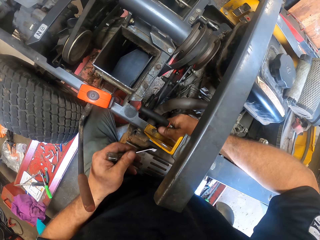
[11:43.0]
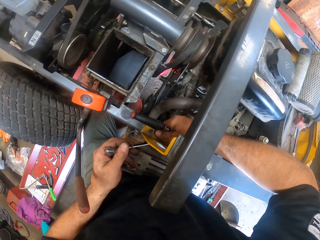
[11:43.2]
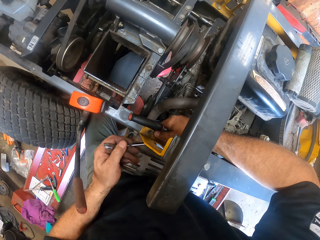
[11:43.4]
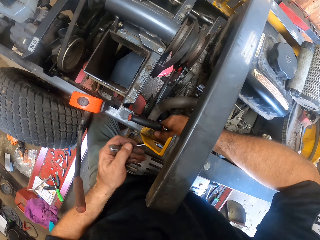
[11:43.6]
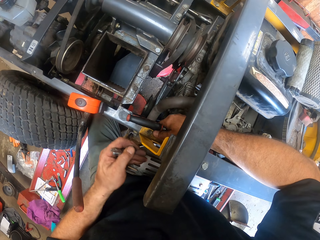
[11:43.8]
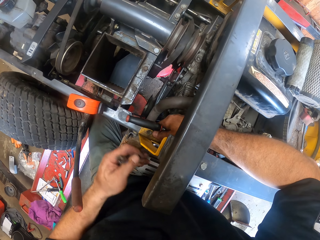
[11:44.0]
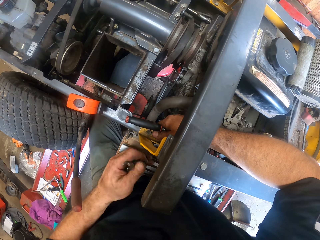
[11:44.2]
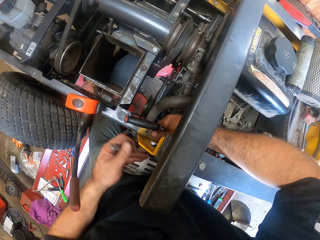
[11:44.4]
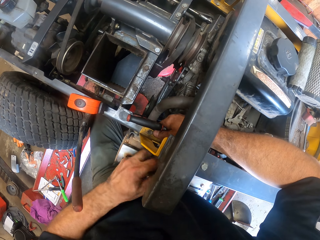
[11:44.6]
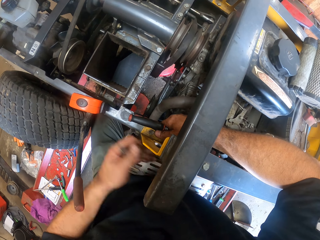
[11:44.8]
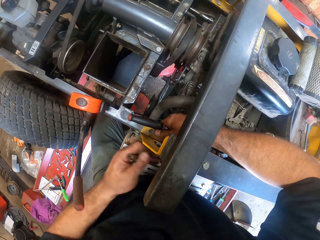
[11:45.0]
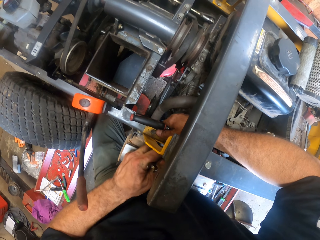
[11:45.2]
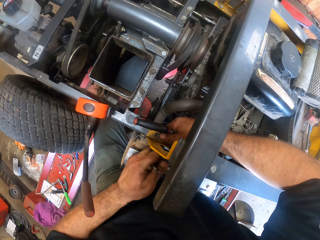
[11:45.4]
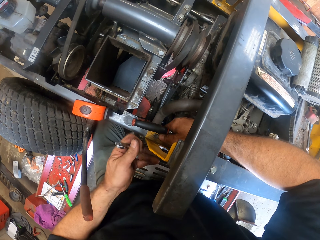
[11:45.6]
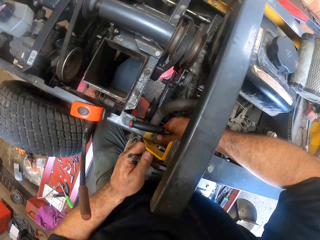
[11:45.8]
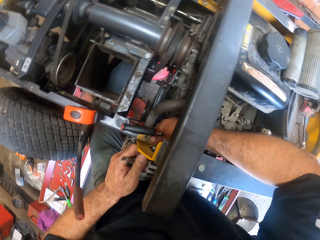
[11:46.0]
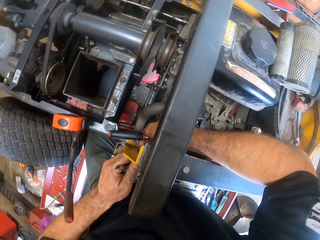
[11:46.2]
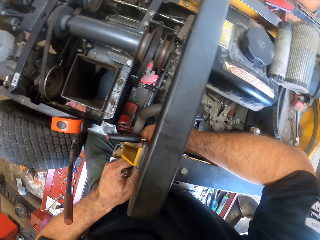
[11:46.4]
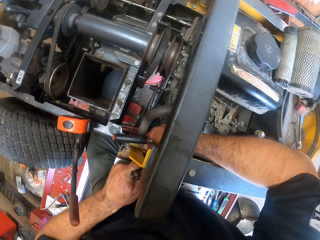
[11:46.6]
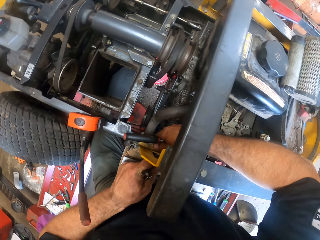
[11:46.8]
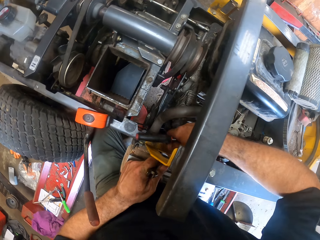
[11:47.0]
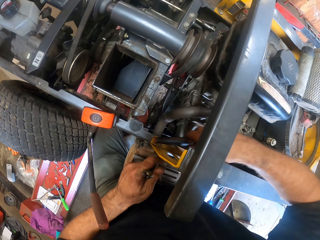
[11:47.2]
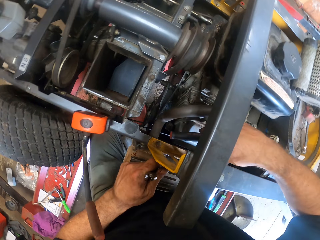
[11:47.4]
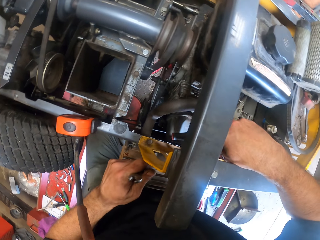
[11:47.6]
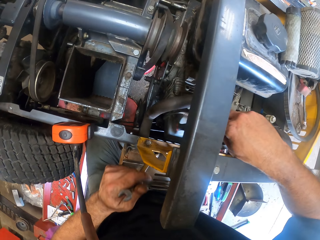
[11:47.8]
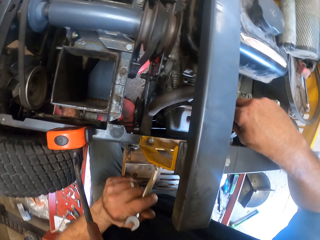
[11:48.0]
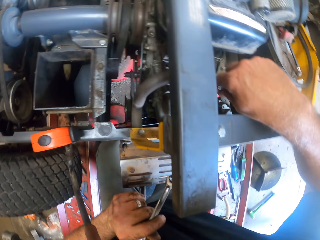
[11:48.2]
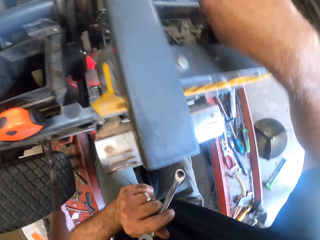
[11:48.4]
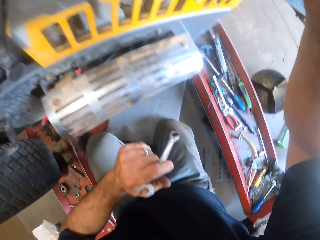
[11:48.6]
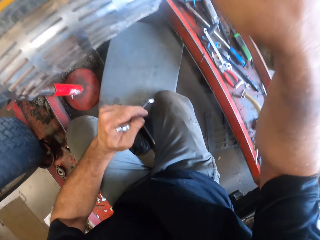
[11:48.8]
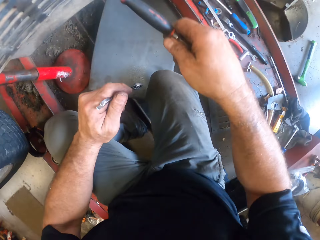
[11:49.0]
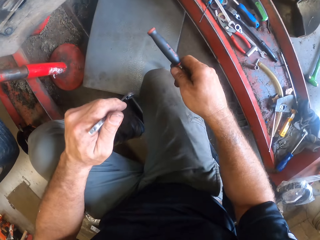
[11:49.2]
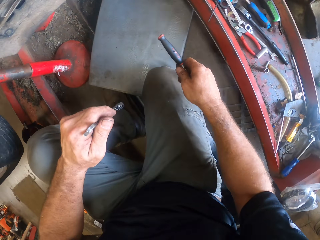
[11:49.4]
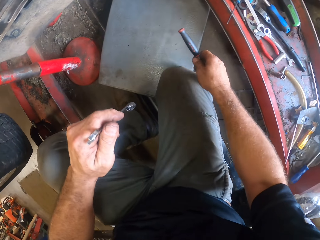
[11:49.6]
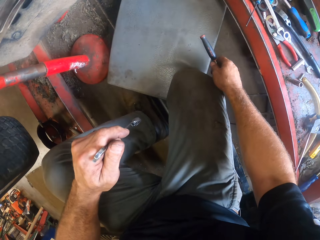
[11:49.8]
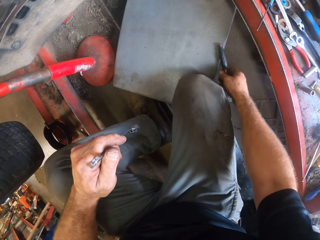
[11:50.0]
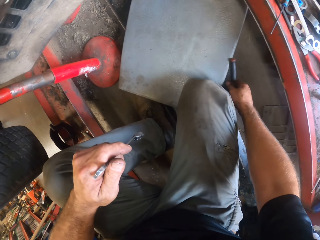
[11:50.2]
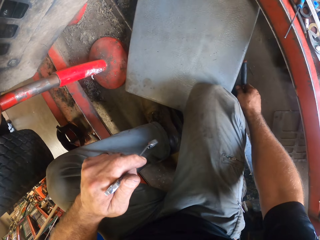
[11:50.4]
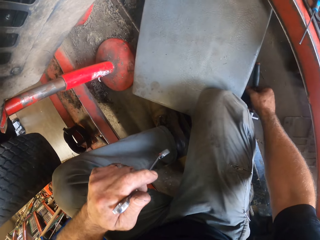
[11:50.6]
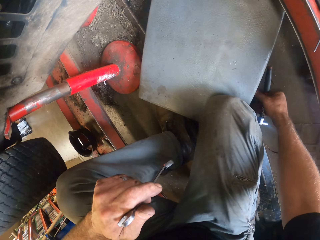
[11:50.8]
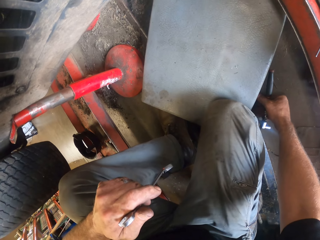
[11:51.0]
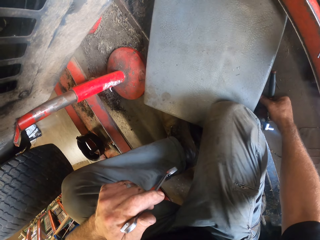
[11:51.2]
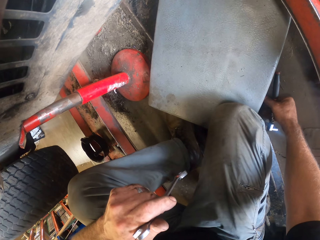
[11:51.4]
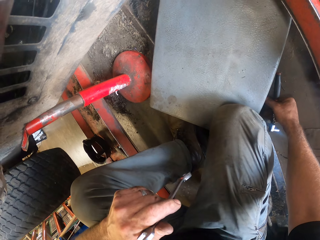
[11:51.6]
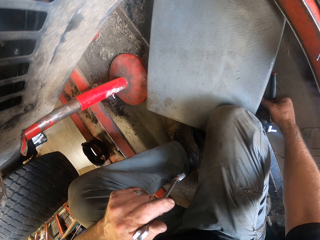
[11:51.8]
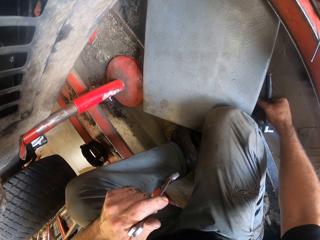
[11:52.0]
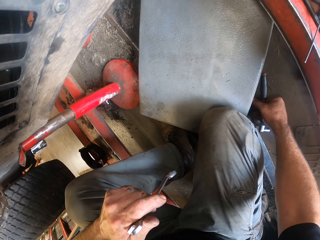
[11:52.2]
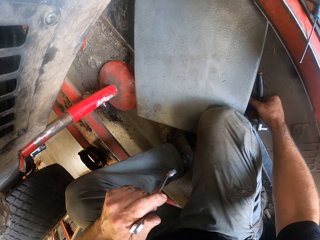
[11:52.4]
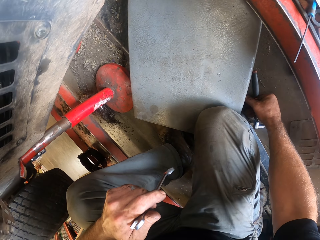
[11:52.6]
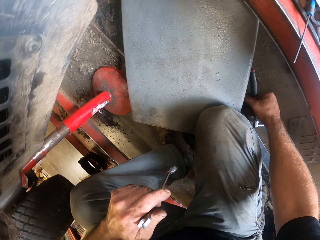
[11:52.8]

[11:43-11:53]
The camera wearer looks at the lawn mower. He rests his right hand on the floor.

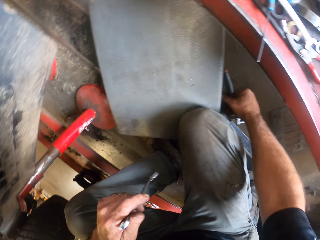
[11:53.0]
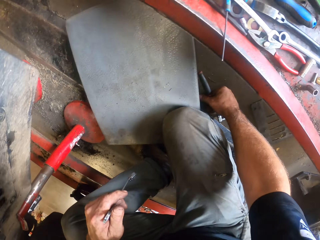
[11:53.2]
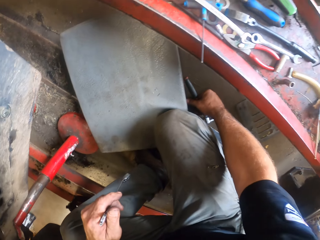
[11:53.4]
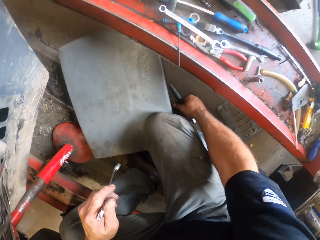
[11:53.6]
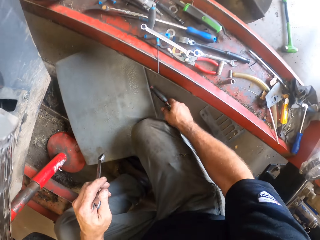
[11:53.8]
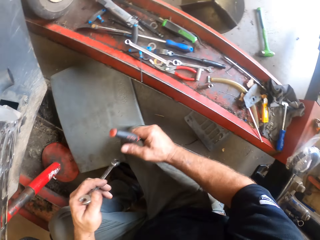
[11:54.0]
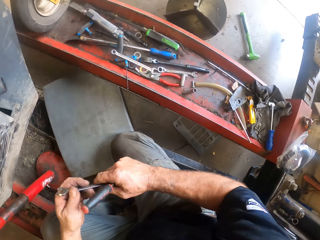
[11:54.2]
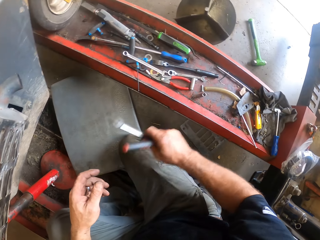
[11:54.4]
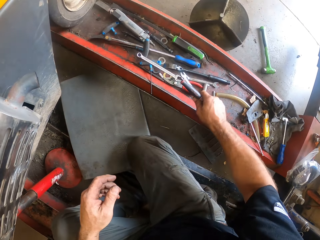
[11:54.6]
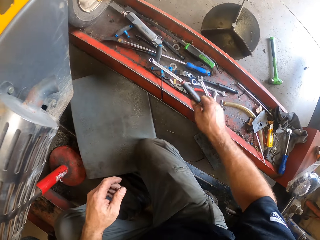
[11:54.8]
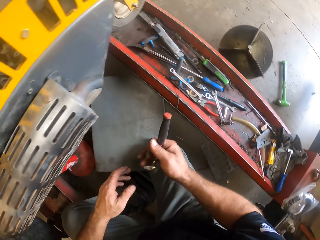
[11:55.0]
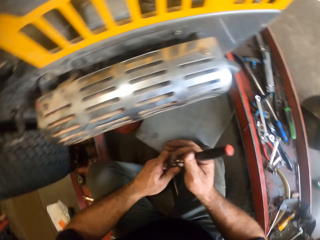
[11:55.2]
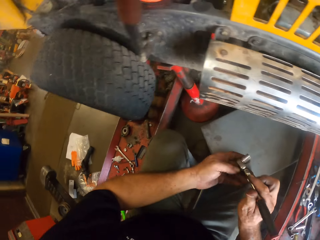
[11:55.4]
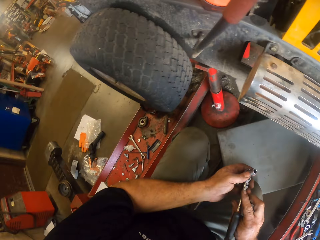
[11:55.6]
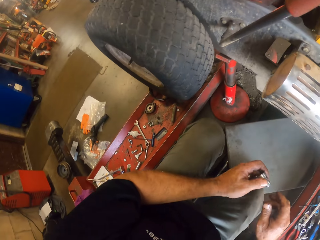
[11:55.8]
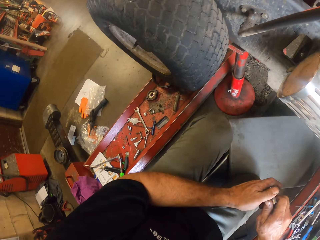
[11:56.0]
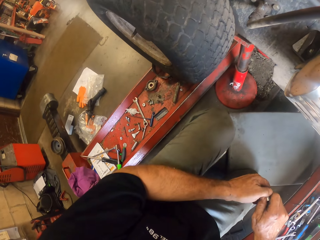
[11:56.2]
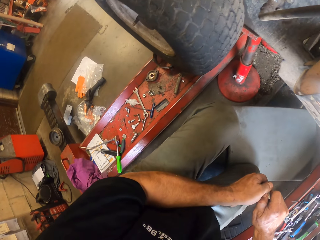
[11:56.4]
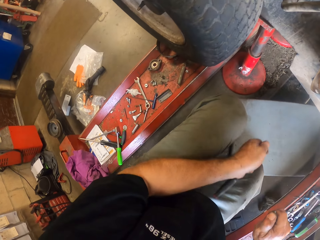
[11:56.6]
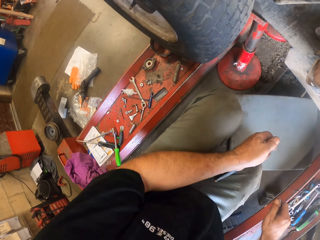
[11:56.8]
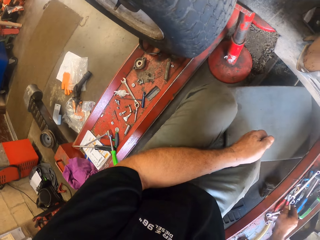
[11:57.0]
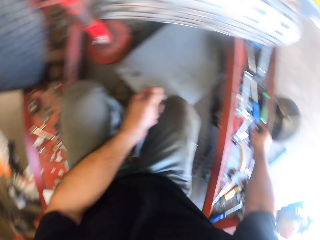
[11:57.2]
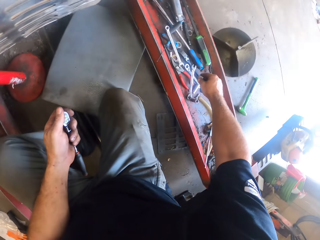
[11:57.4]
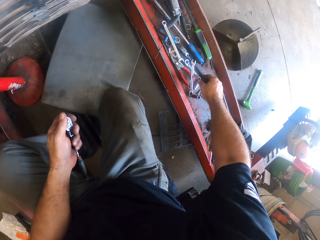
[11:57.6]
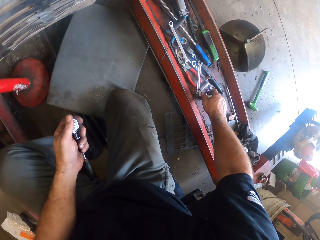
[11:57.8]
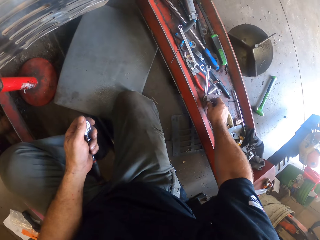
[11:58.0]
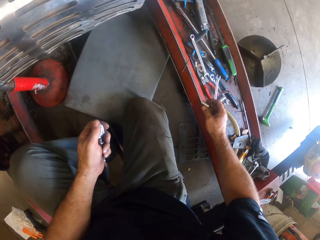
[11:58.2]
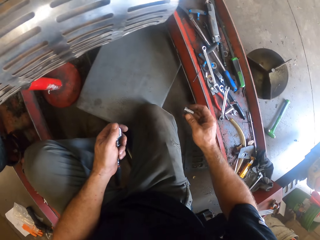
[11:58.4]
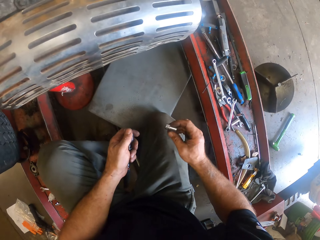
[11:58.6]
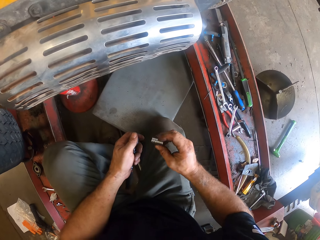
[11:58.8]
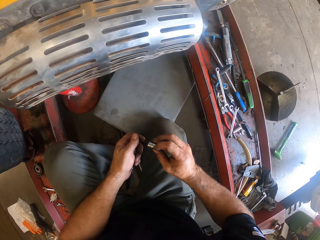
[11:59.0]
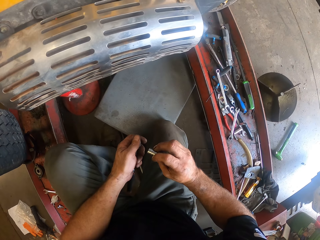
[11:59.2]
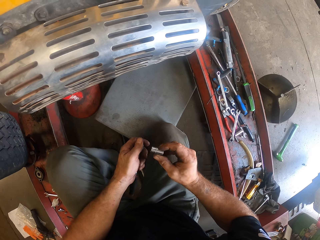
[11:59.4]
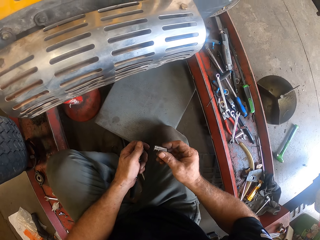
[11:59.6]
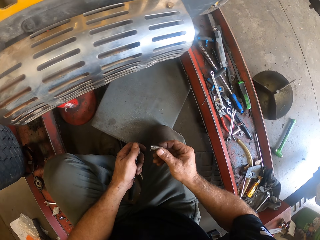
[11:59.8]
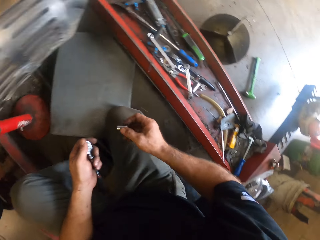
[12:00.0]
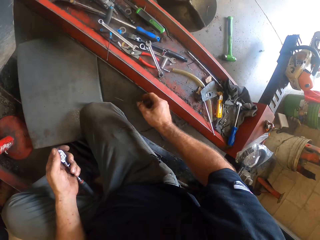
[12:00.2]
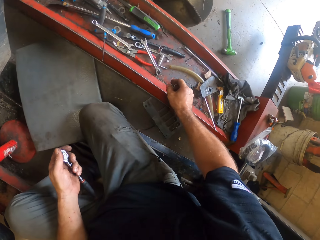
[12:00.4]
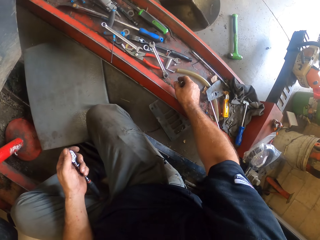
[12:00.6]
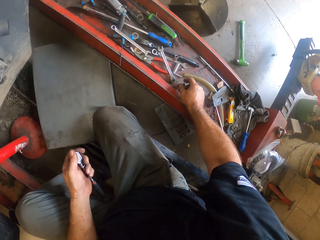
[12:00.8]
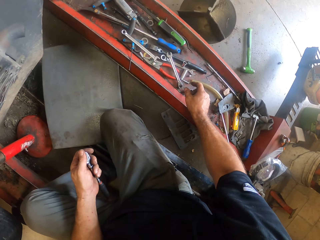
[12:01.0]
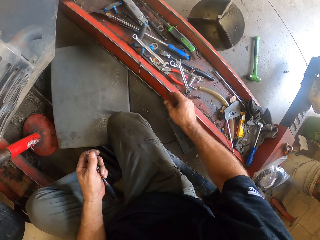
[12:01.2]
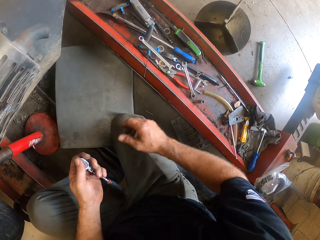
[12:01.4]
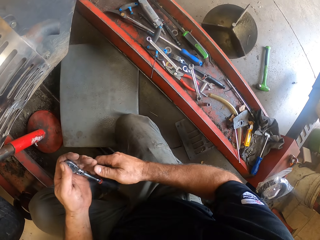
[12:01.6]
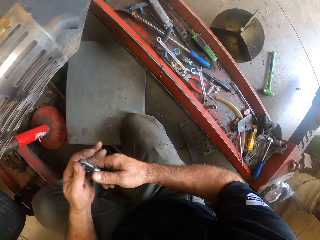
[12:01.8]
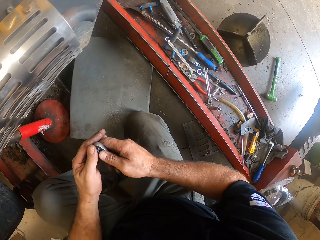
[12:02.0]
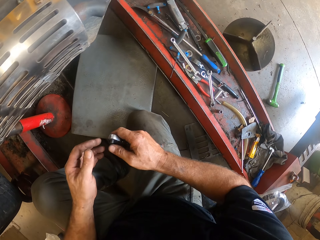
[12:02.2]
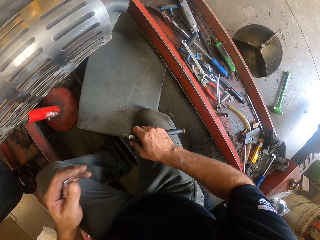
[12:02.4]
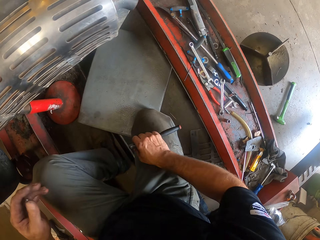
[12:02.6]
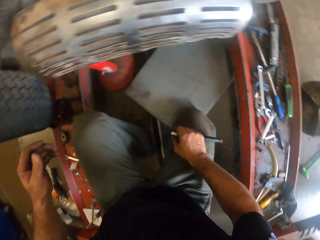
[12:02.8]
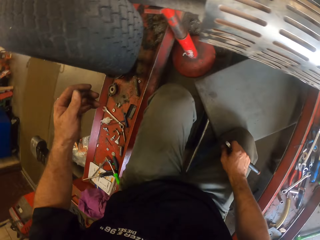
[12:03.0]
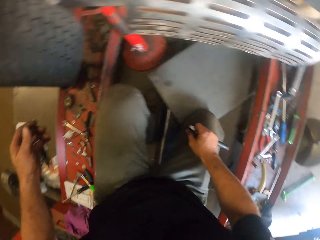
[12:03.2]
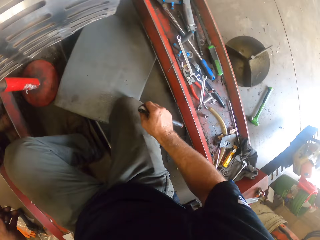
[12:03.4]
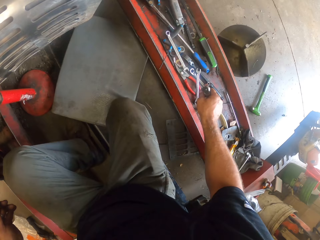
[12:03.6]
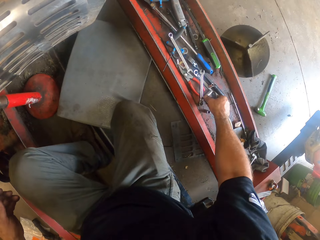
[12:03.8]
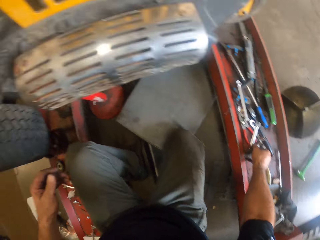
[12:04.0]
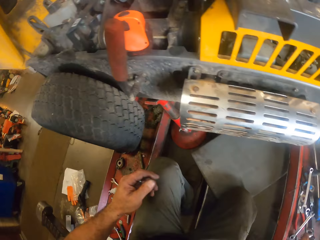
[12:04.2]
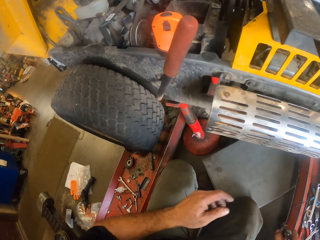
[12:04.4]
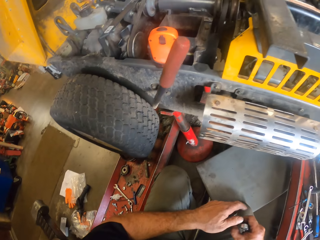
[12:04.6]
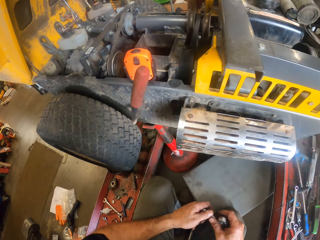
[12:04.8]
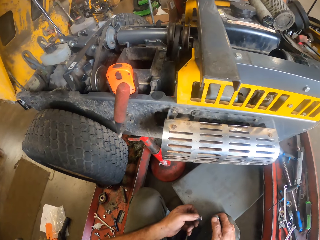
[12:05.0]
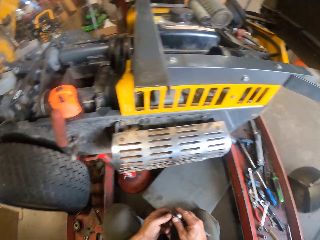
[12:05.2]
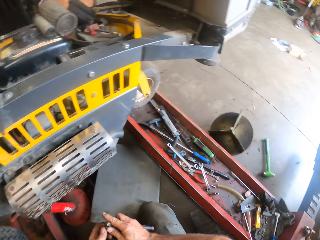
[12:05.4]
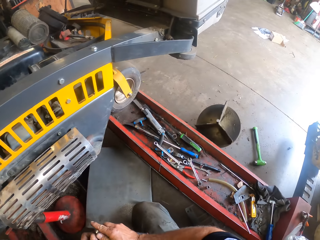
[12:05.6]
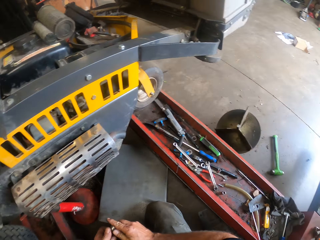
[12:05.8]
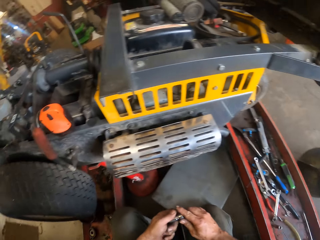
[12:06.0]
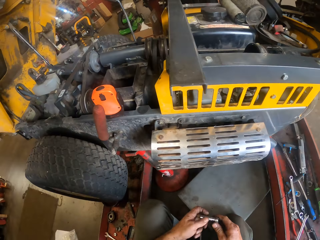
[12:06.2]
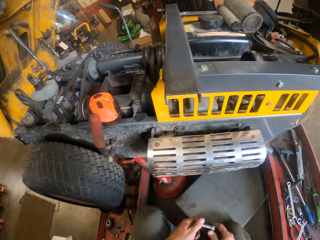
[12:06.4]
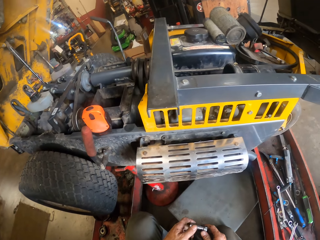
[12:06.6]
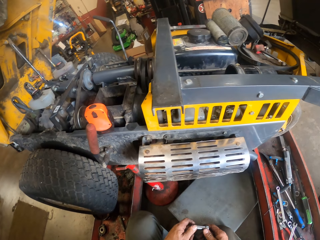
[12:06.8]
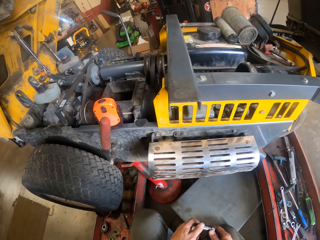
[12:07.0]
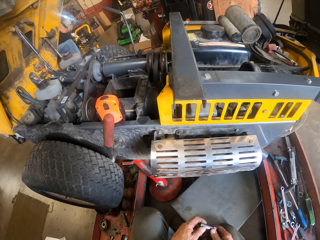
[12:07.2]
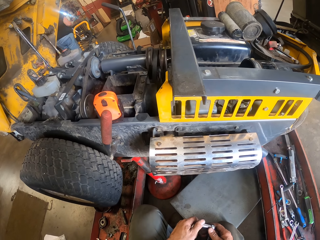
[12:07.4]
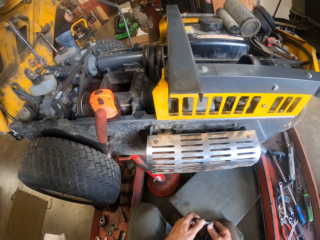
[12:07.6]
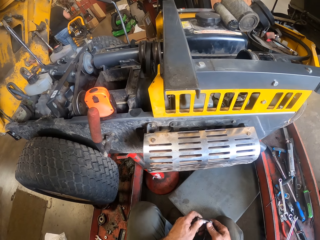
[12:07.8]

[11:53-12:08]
The camera wearer passes the spanner in his left hand to his right hand. He drops the spanner on the rail with his right hand. He passes the plug spanner in his right hand to his left hand. He removes a part of the plug spanner. He takes something and looks at something. He drops the part of the plug spanner on the rail. He looks at the lawn mower. He passes the plug spanner in his left hand to his right hand. He picks back the part of the plug spanner on the rail. He attaches the part of the plug spanner to the plug spanner.
